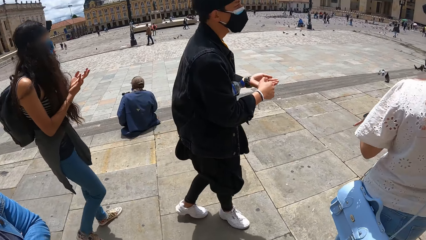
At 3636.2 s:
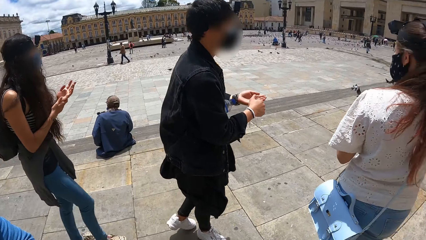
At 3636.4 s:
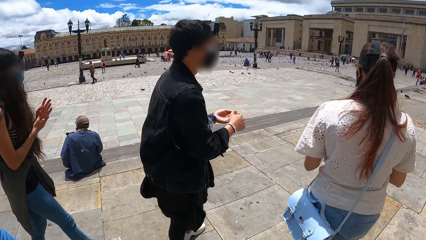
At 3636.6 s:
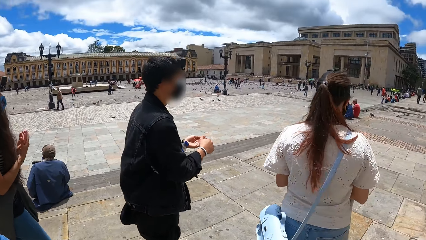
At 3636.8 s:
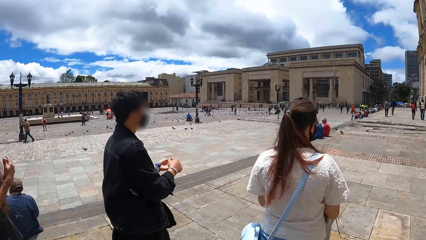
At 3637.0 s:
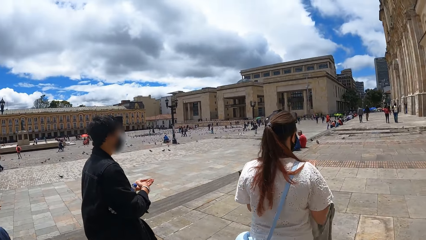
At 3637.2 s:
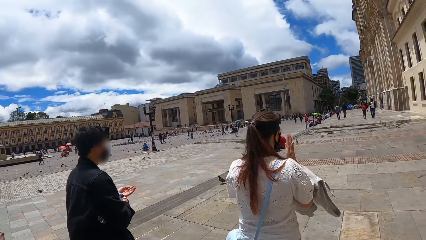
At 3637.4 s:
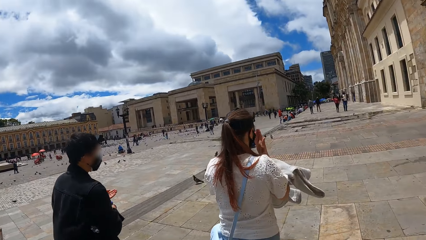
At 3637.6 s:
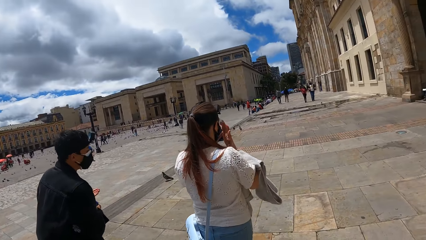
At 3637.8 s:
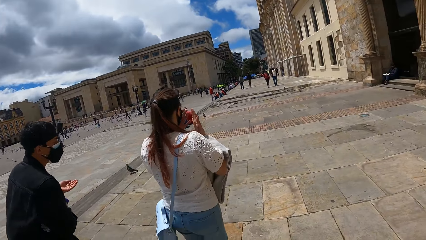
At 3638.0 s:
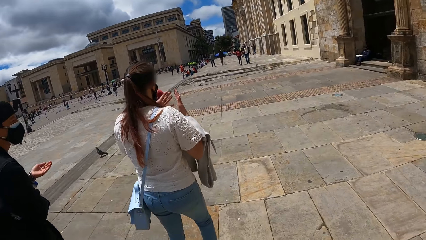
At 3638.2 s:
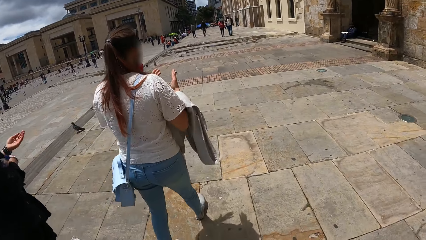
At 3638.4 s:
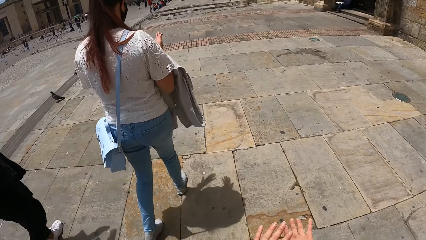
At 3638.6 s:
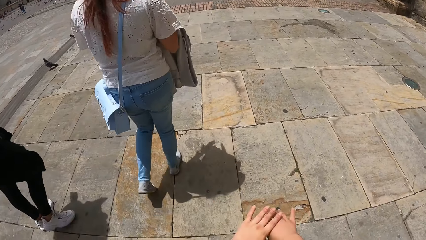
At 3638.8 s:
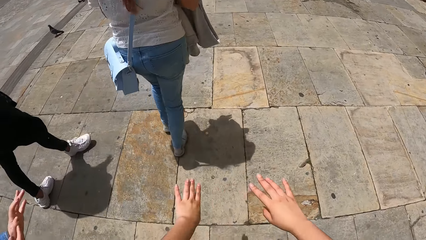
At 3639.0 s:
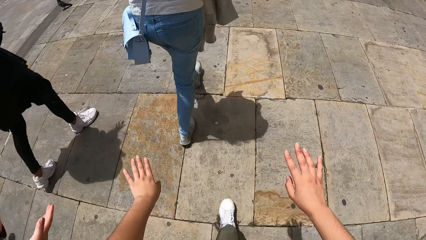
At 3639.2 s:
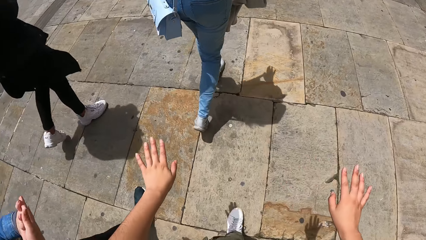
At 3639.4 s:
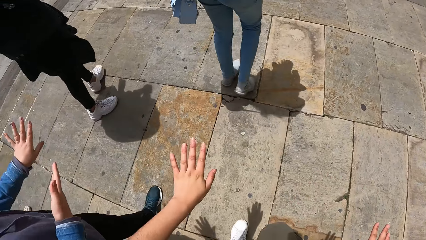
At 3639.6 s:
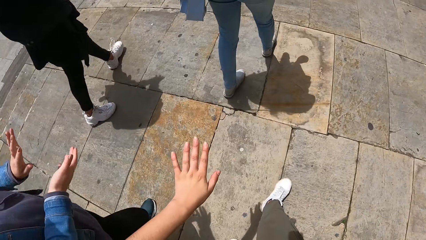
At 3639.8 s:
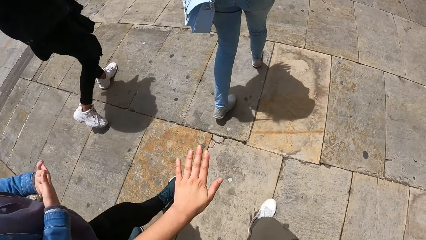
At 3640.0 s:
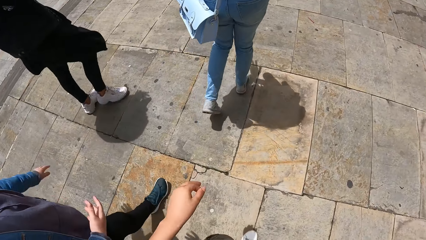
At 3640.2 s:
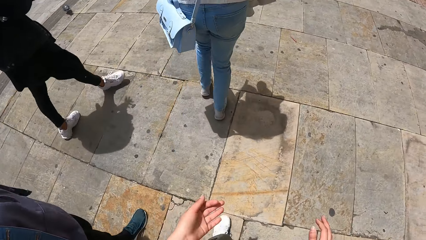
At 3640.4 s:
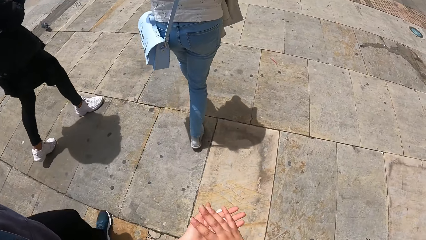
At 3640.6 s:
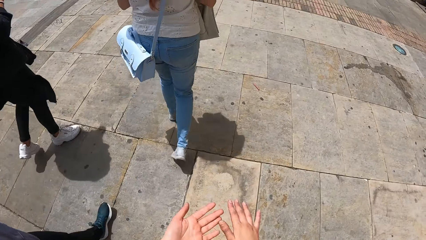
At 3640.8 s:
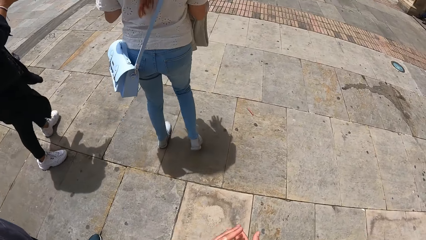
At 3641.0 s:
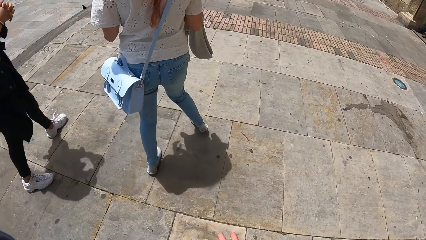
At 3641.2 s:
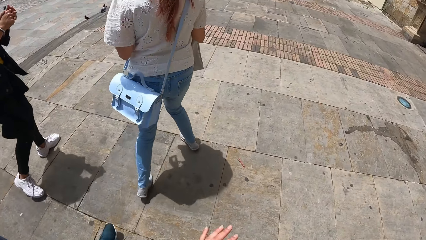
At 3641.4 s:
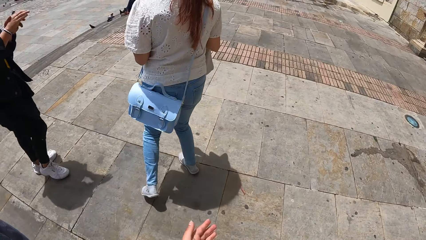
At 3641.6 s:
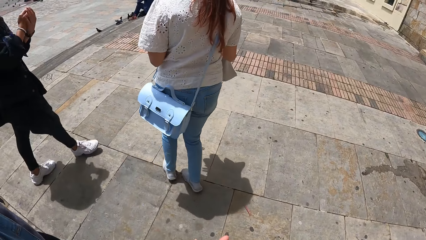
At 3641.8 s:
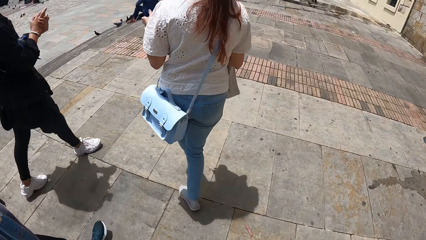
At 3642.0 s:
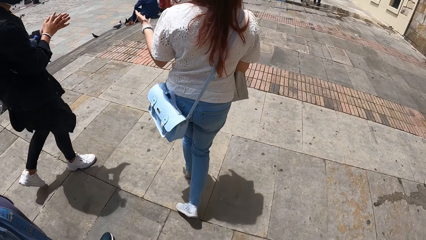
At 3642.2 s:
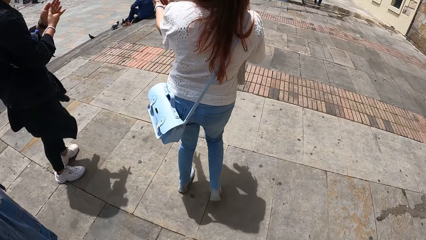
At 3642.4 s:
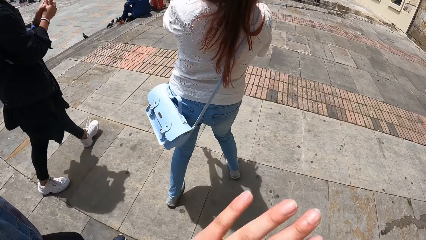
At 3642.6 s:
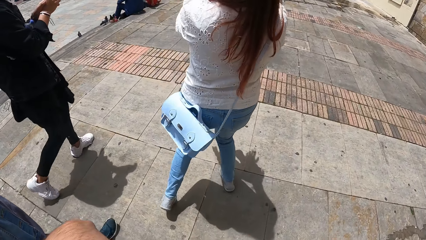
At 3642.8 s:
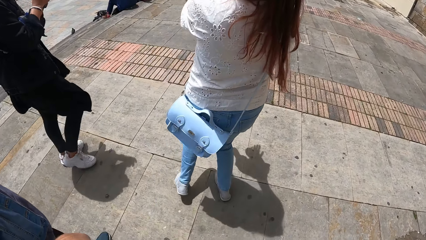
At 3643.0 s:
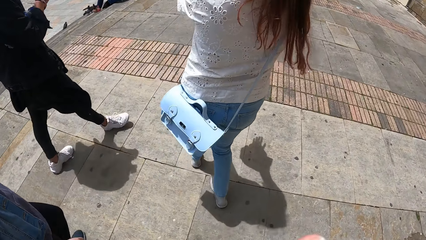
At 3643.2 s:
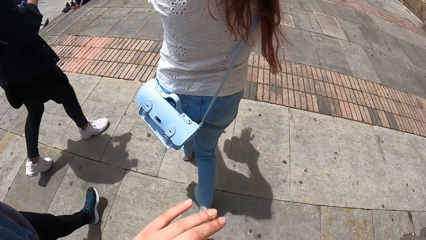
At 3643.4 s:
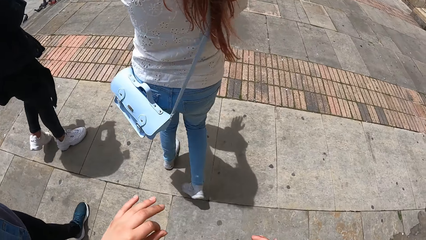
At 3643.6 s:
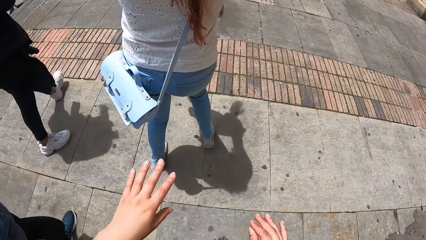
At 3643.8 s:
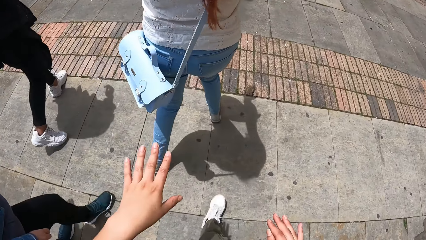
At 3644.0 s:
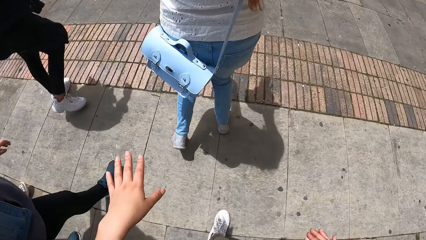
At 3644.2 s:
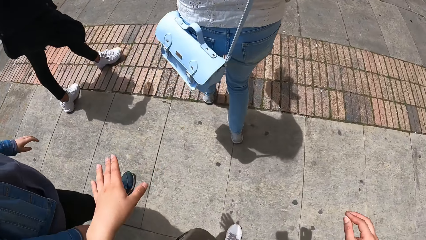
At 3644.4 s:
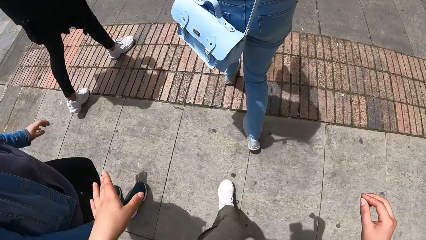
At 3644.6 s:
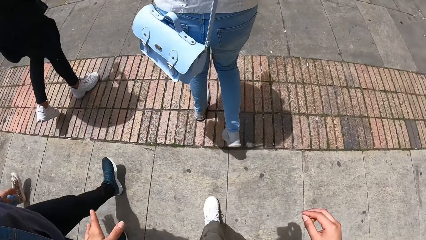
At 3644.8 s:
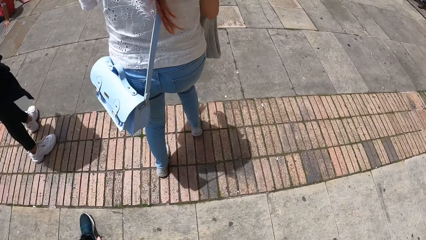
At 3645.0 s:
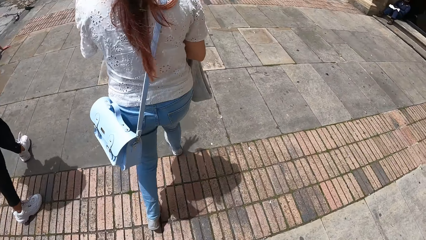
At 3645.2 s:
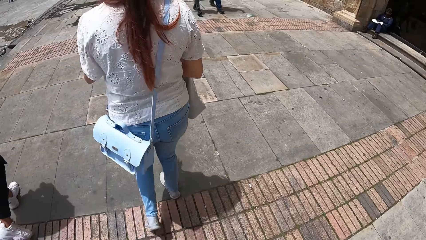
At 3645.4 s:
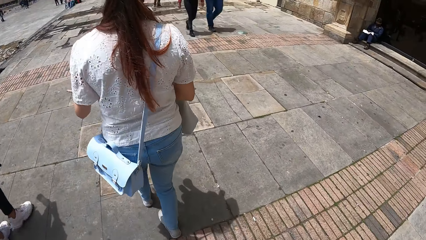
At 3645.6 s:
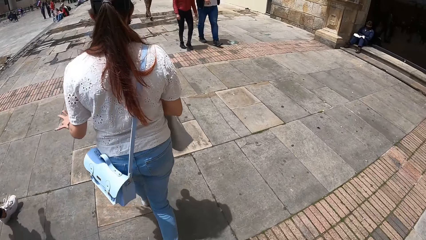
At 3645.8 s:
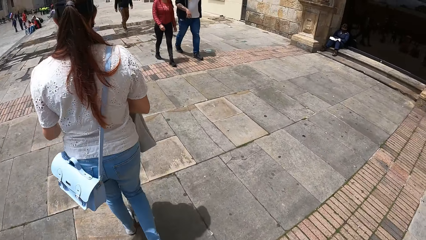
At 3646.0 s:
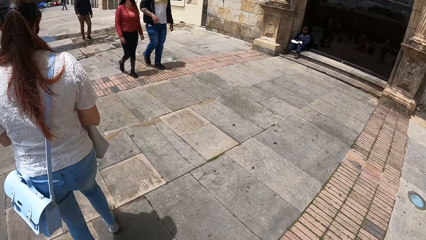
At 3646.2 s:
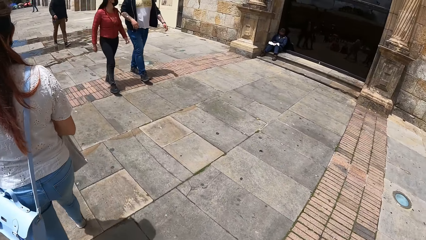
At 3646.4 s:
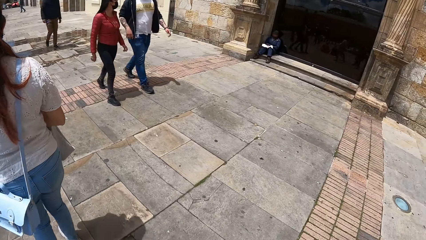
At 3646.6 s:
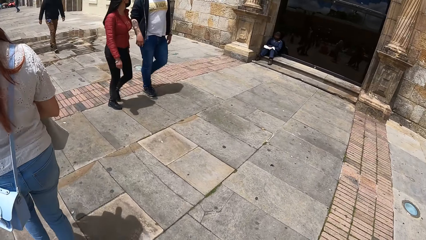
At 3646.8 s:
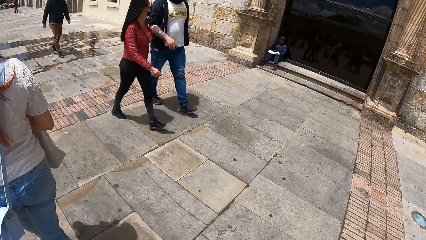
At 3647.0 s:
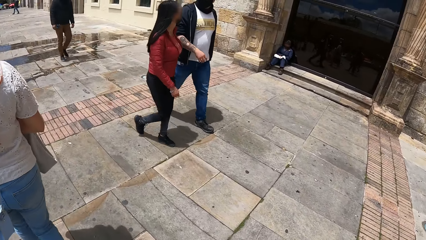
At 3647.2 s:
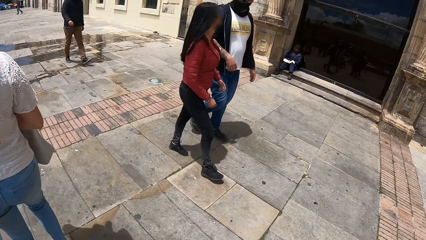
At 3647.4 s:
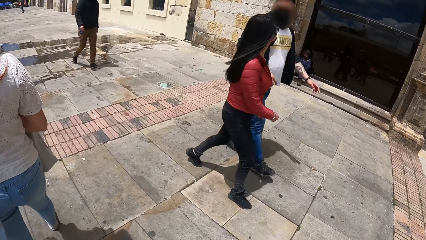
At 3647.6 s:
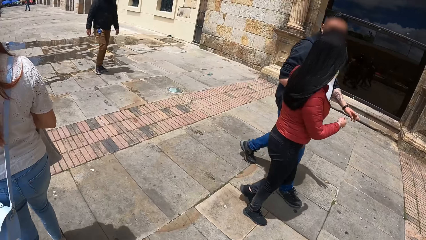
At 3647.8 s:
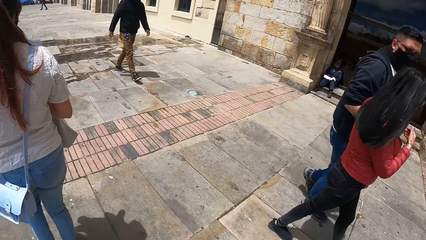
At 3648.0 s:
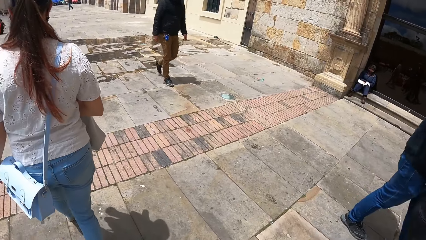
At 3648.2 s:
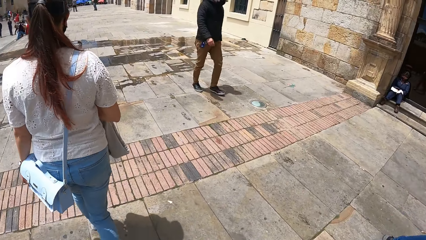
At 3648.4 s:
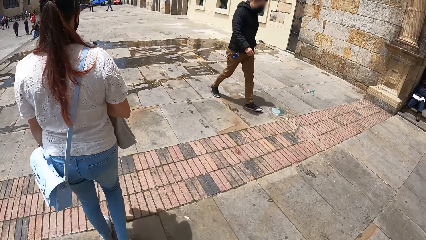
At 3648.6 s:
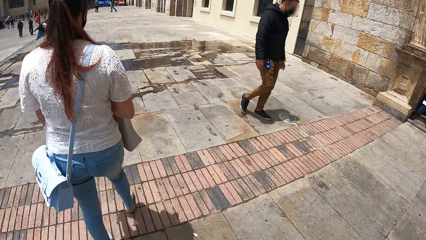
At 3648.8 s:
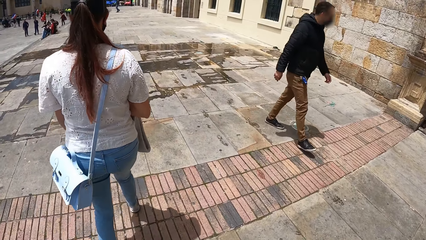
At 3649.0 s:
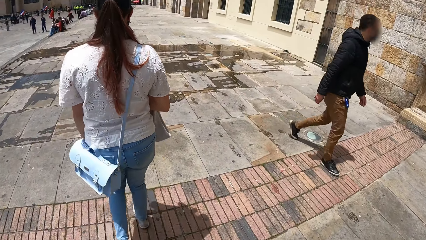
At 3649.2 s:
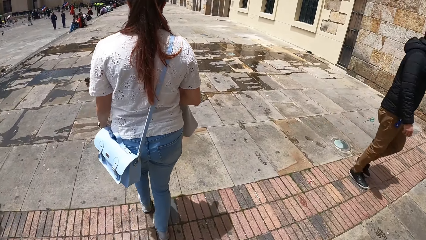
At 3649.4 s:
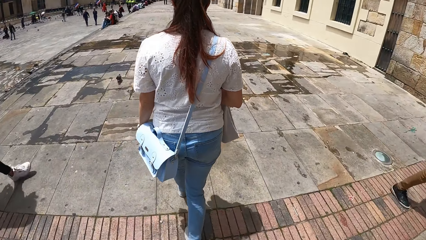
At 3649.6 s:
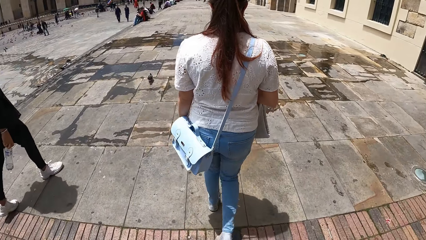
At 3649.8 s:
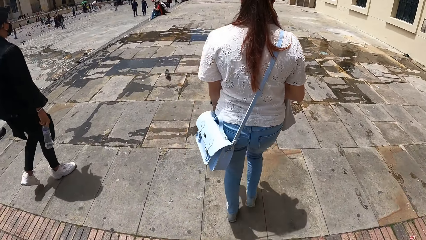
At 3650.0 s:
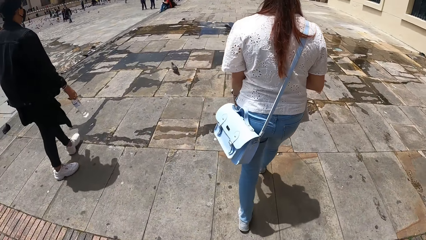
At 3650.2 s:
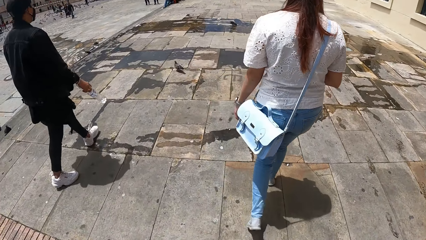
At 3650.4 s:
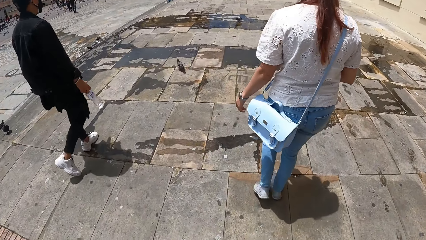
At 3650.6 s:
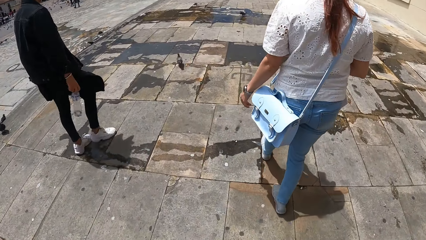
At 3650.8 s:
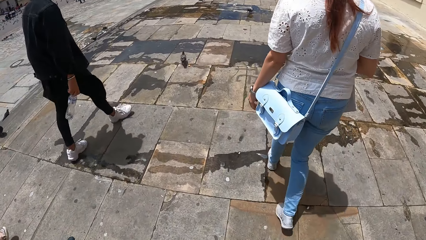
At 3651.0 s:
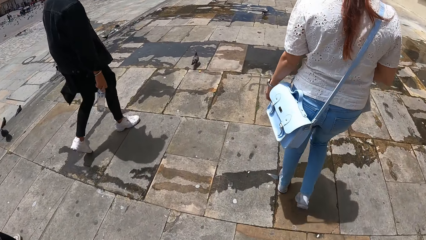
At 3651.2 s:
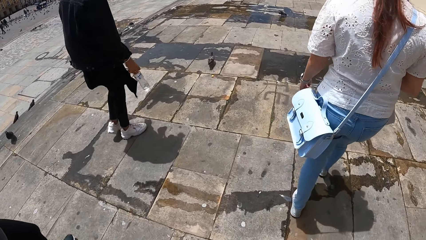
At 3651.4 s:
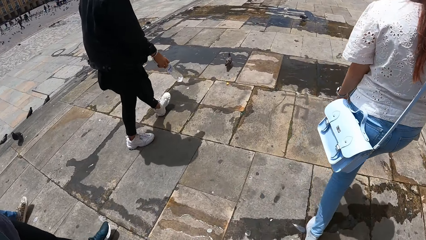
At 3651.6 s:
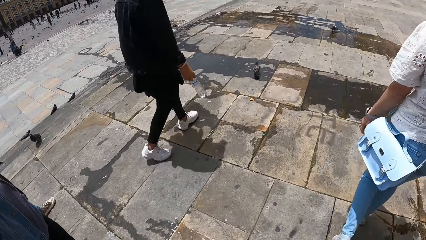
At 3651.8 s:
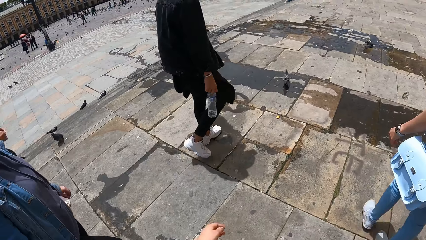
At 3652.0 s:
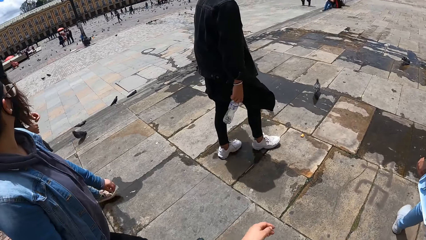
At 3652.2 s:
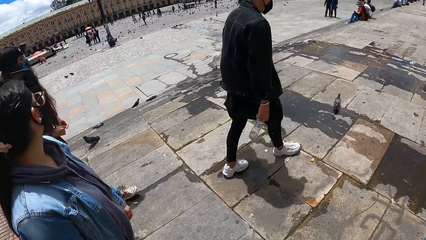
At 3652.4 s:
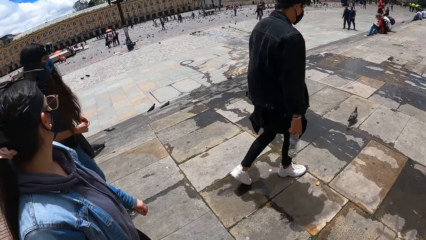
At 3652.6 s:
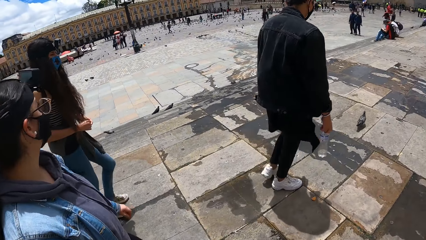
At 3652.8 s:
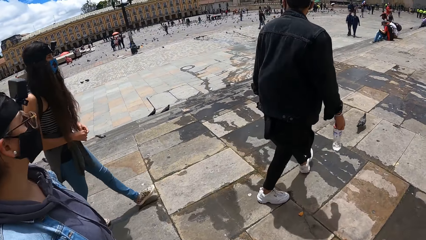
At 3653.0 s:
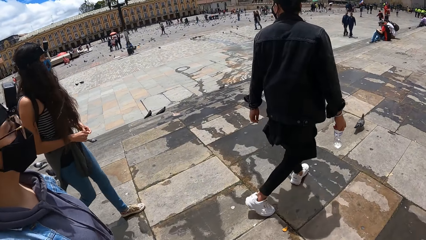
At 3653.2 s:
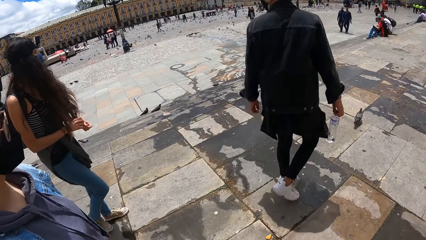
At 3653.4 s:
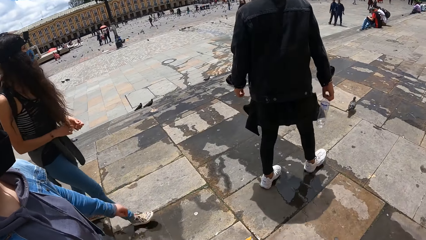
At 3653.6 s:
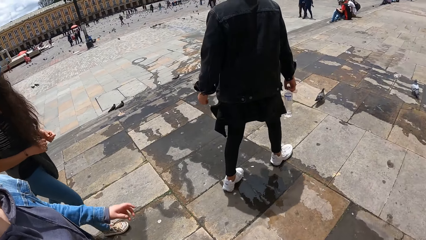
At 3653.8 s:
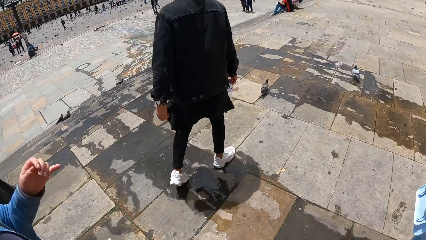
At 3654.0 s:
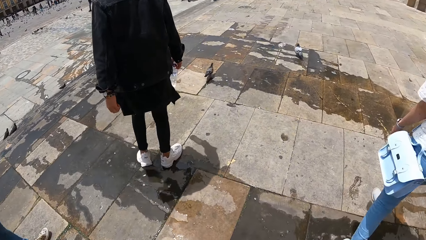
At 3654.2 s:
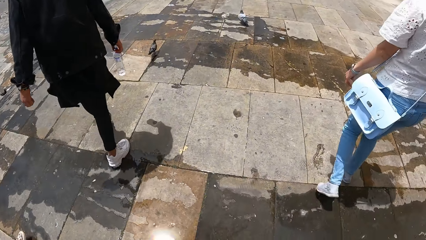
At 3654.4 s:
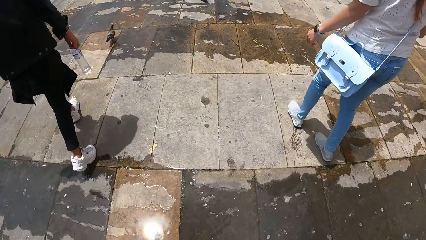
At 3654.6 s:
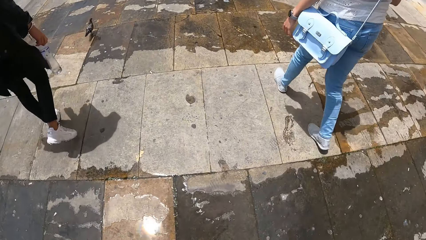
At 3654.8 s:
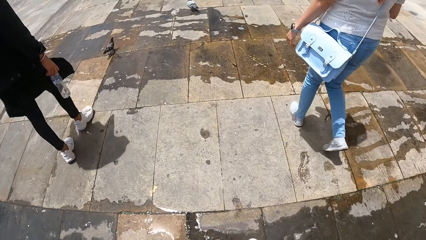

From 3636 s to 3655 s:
The camera wearer looks around. They rub their hands together. A woman rubs both hands together. The camera wearer looks at their hands. They rub both hands together. The man rubs both hands together. The camera wearer looks around. Another woman walks past the camera wearer. A man walks past the camera wearer. Another man walks past the camera wearer.
